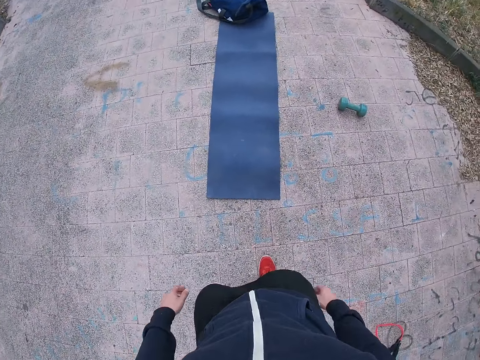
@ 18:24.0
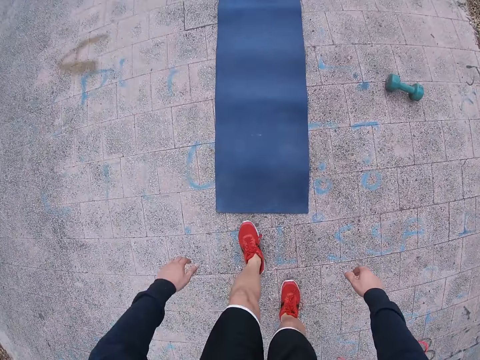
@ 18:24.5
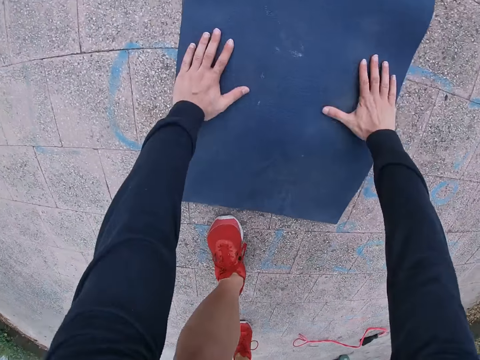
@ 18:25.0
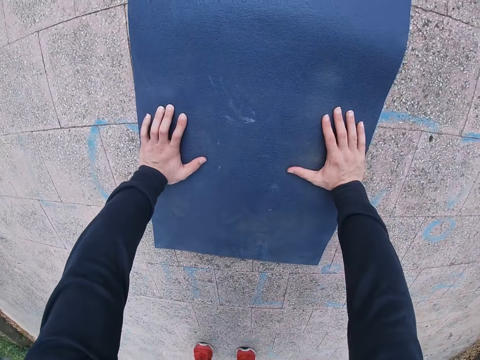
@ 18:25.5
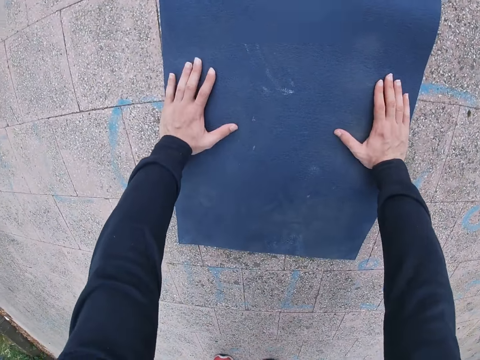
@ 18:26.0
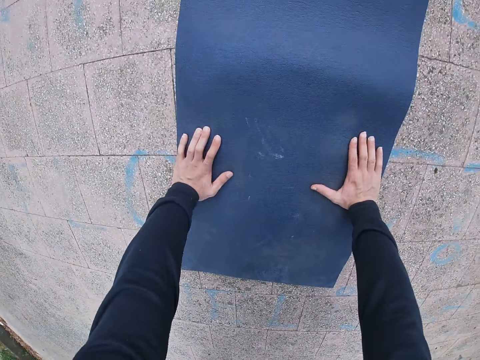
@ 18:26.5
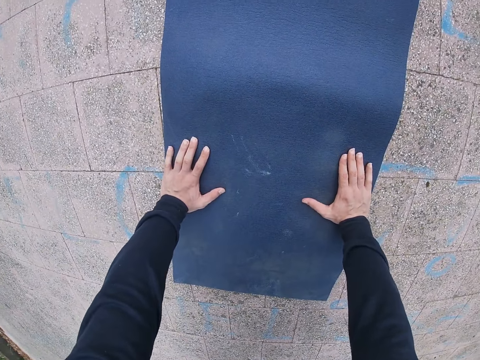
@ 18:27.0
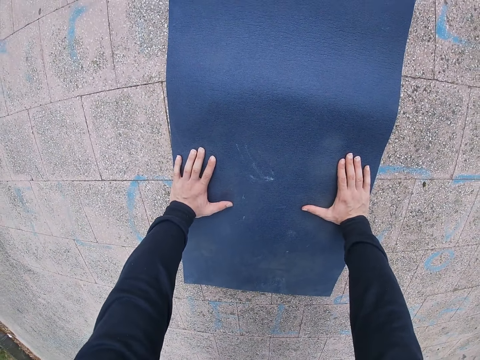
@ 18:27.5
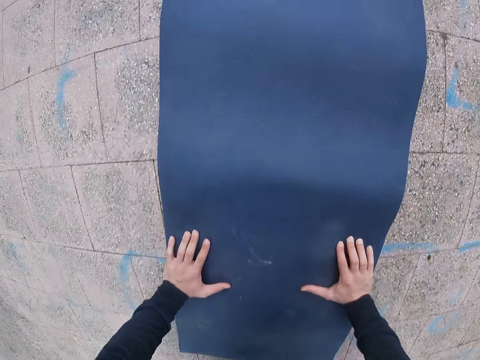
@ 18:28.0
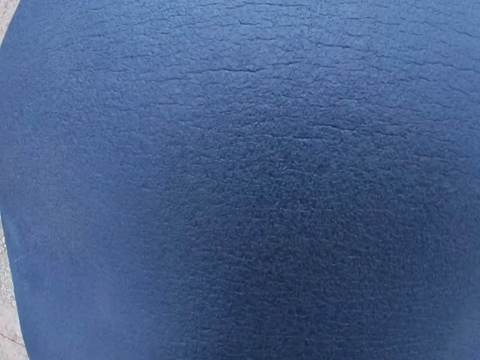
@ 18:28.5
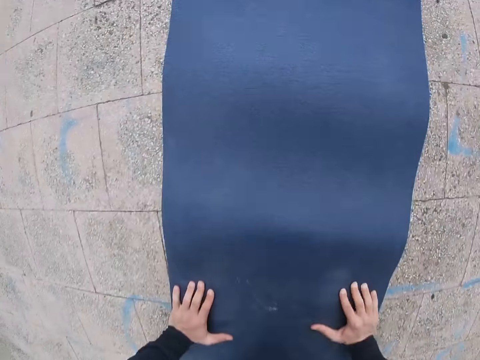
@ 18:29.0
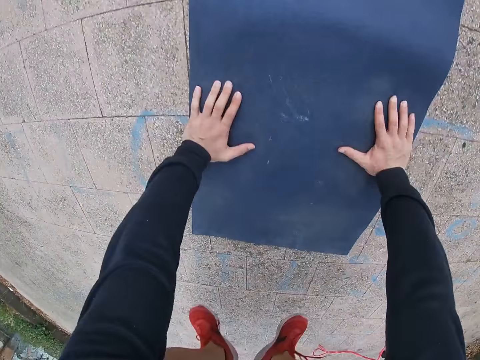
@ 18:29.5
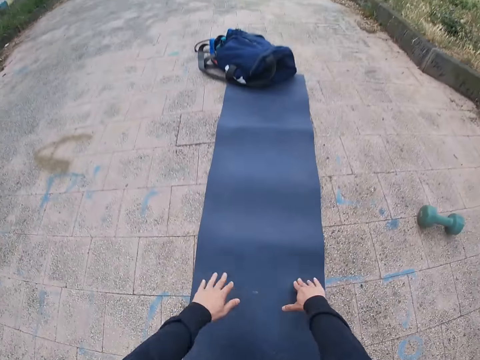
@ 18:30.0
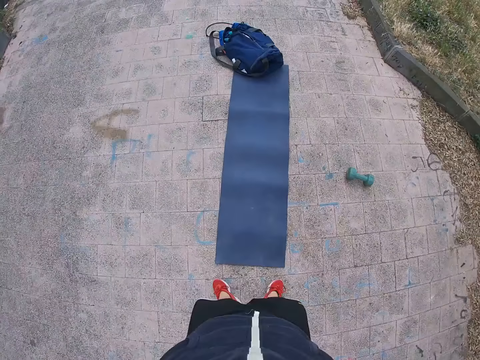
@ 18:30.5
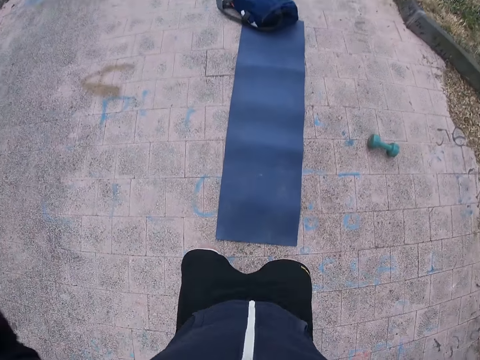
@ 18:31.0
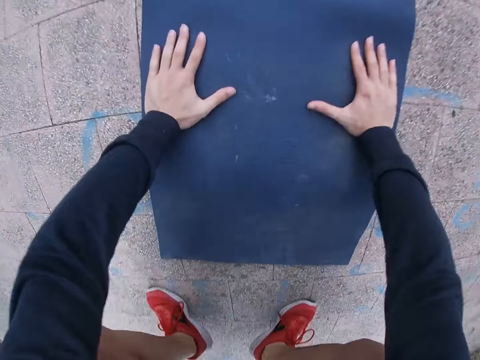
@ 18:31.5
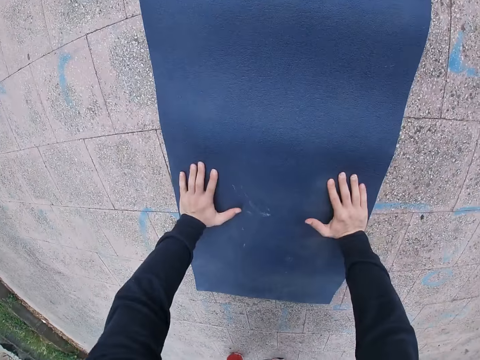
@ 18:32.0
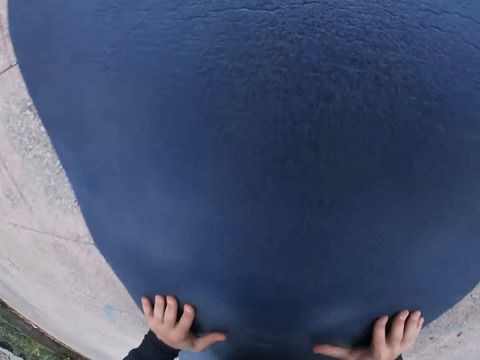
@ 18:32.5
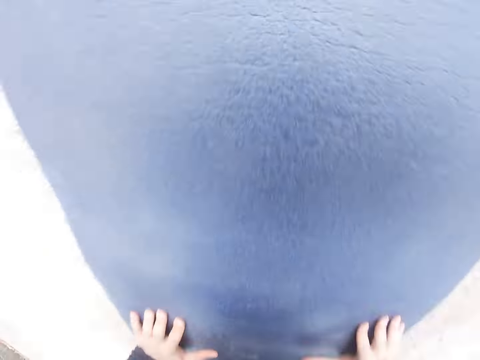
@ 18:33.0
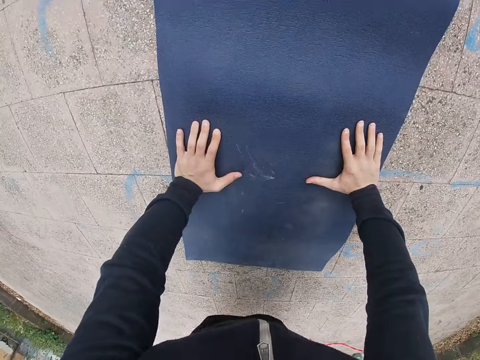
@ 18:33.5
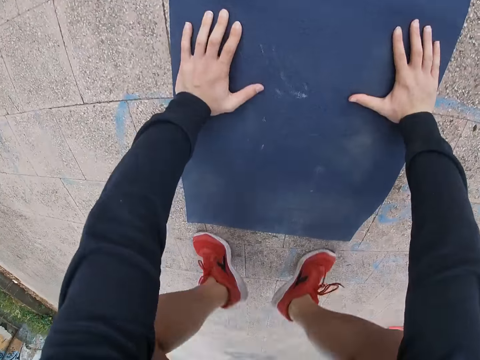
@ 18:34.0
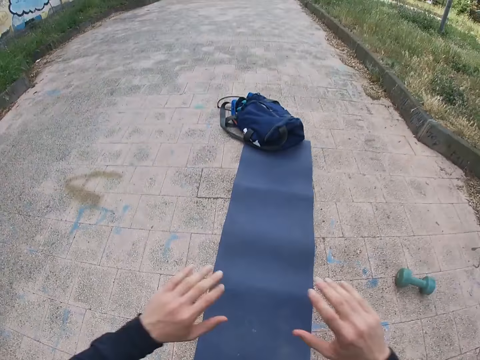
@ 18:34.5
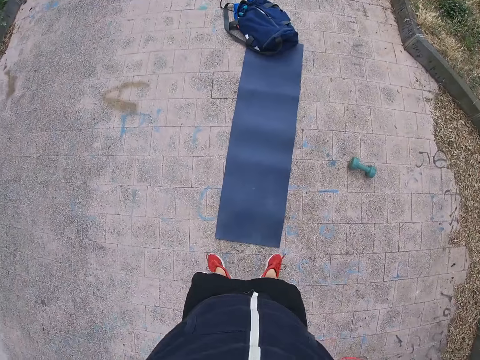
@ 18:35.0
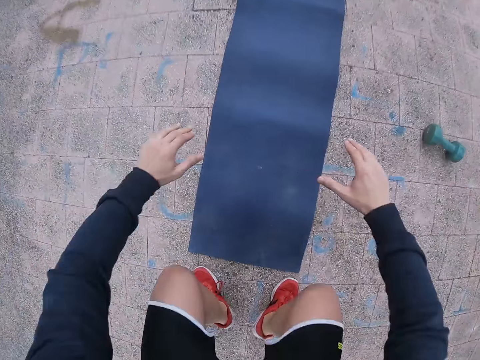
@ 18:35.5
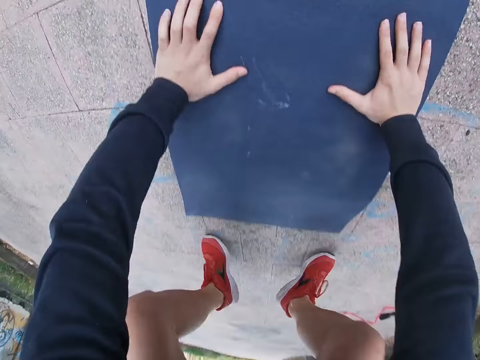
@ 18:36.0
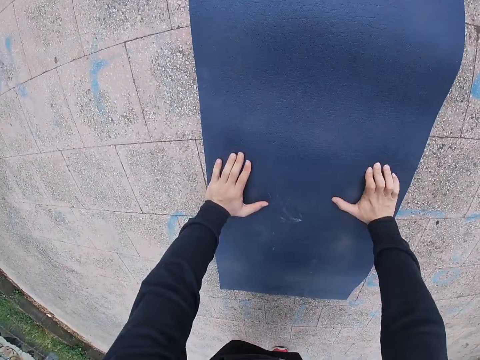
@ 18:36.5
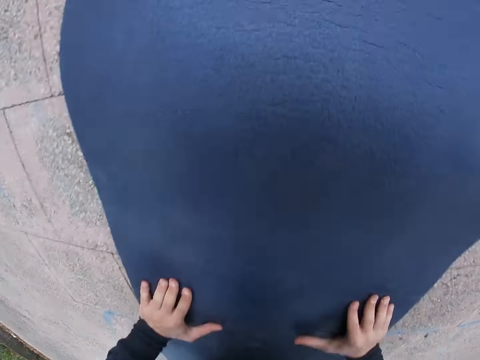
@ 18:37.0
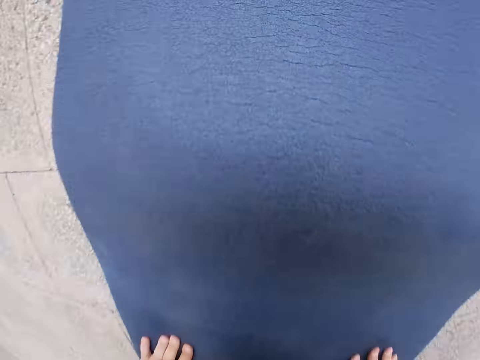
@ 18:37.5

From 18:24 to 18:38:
The camera wearer bends on the fitness mat. They exercise. They push up. They stand. They bend on the fitness mat. They push up. They stand. They bend on the fitness mat.

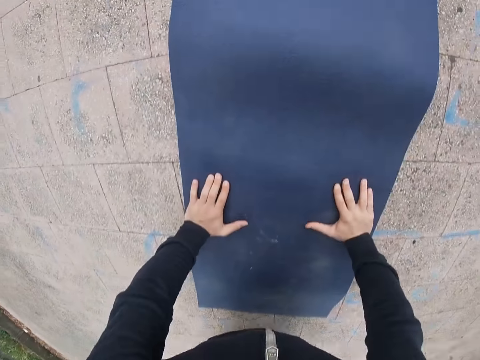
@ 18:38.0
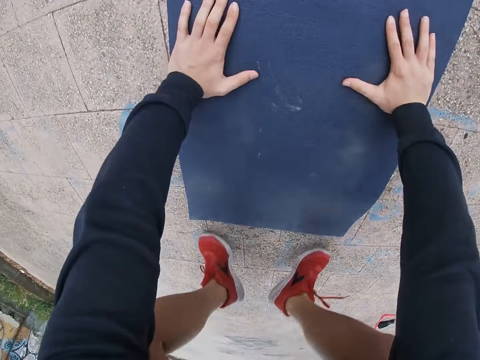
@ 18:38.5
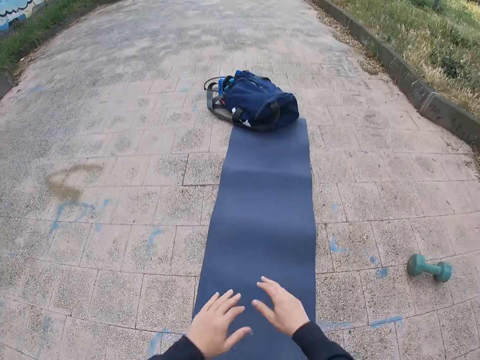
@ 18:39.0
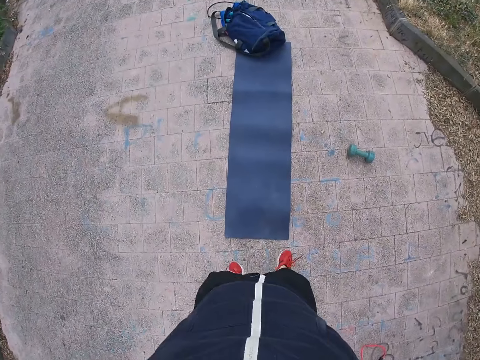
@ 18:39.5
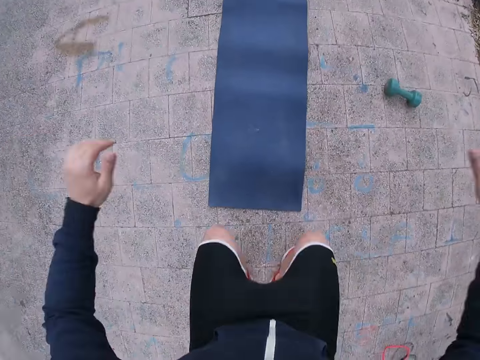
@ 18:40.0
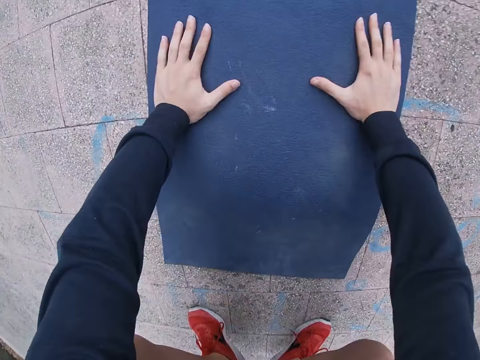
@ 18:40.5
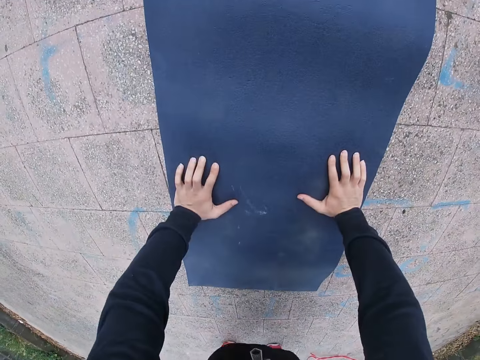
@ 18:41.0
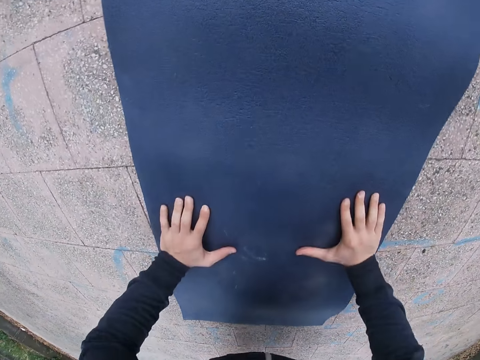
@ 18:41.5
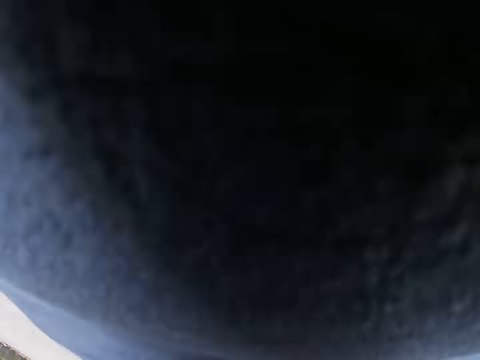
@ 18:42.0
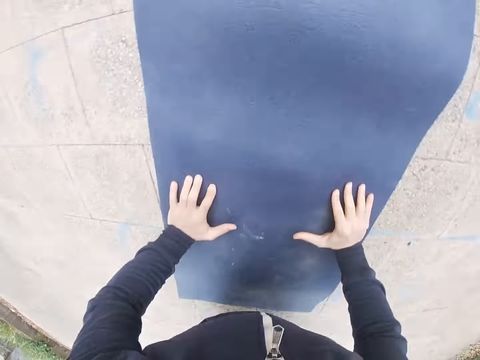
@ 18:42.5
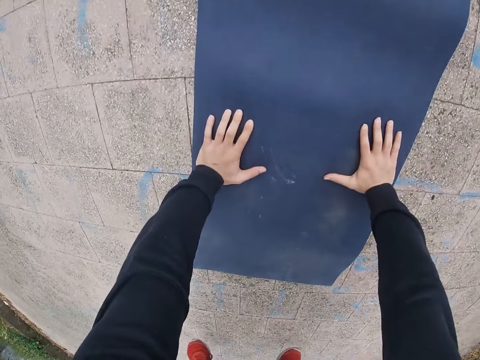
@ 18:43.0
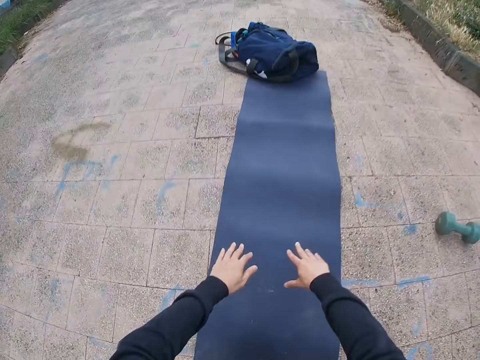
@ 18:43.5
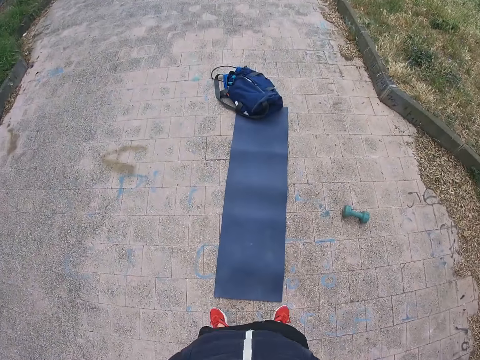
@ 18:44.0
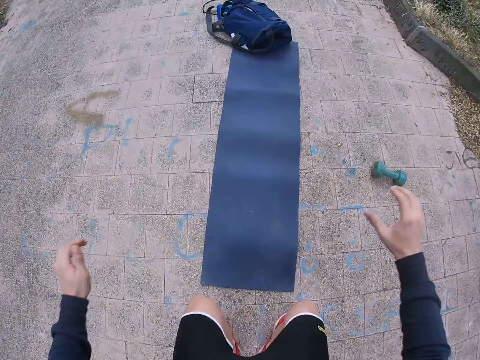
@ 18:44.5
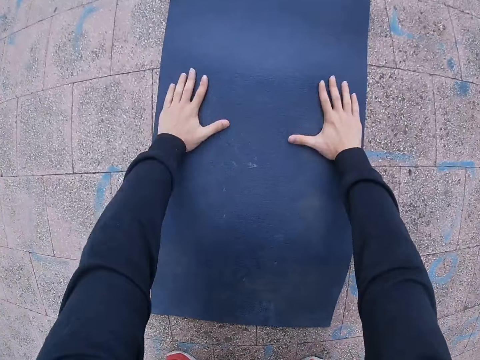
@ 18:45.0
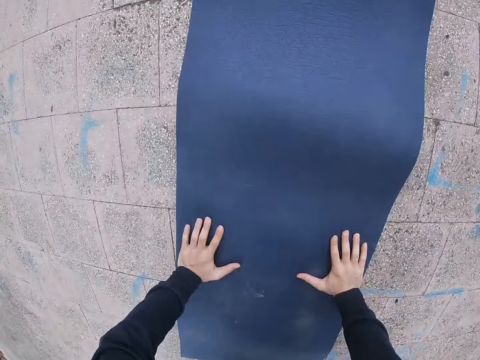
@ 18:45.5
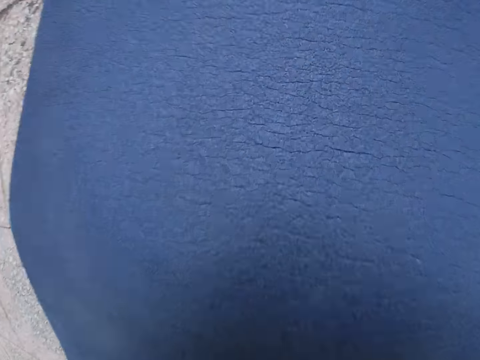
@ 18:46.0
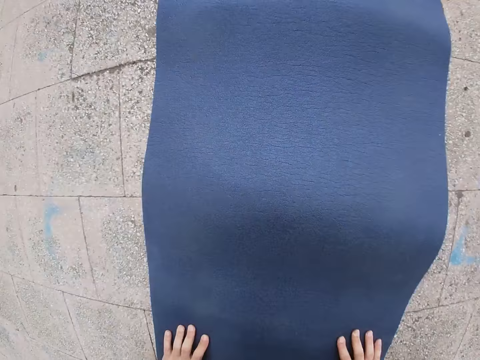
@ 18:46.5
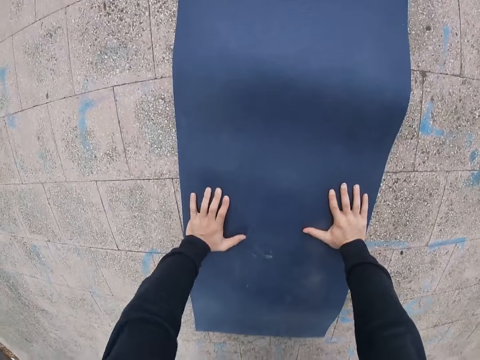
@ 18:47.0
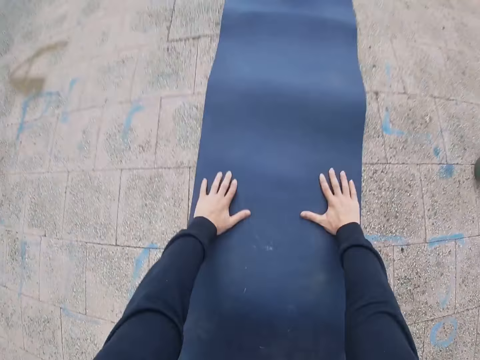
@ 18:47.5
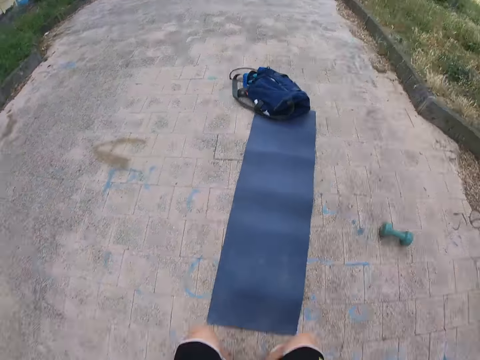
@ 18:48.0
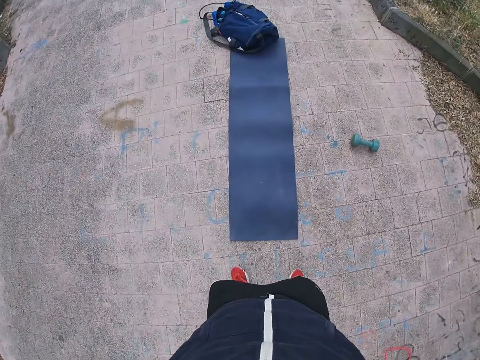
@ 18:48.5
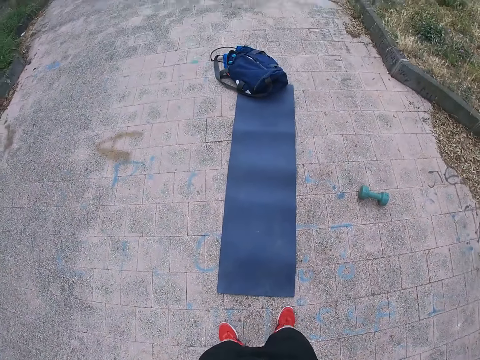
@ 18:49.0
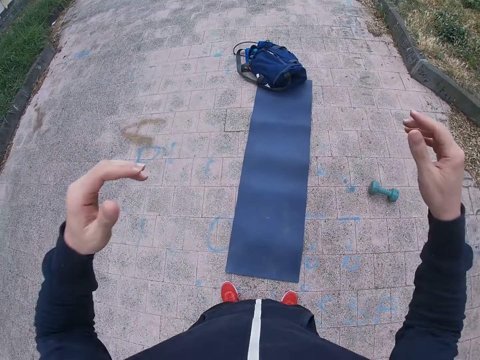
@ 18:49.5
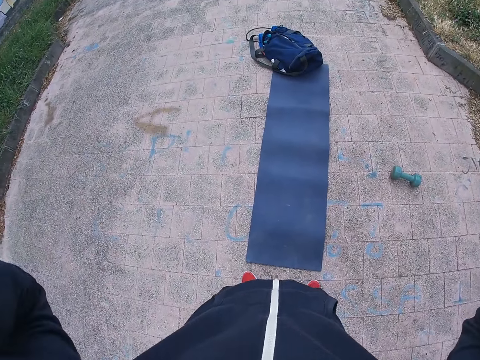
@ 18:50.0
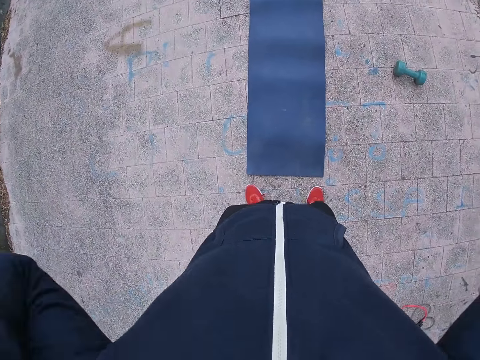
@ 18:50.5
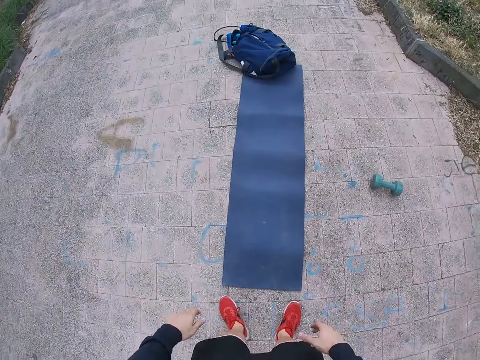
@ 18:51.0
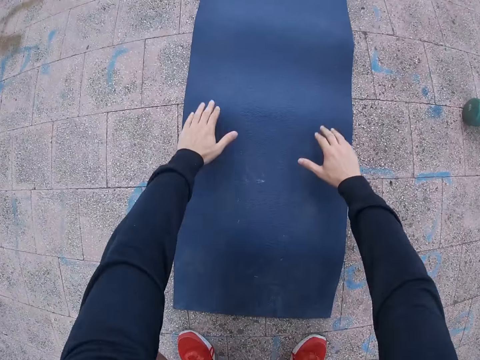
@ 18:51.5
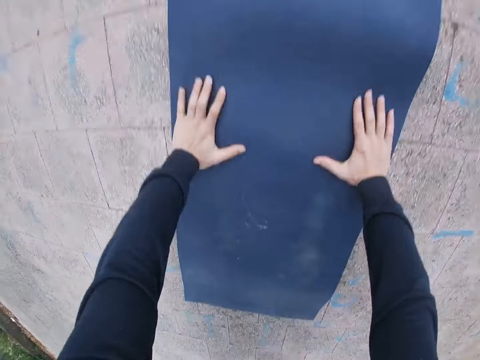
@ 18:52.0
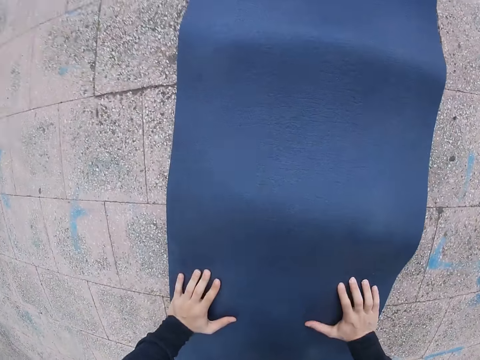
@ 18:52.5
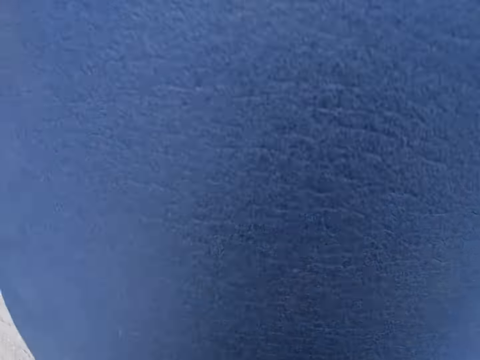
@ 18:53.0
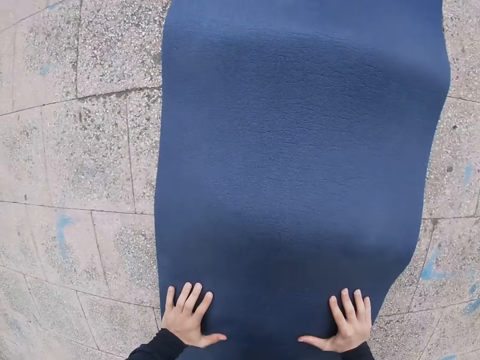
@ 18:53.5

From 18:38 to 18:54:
The camera wearer pushes up. They stand. They bend on the fitness mat. They stand. They bend on the fitness mat. They push up. They stand. They adjust the camera. They bend on the fitness mat. They push up.
